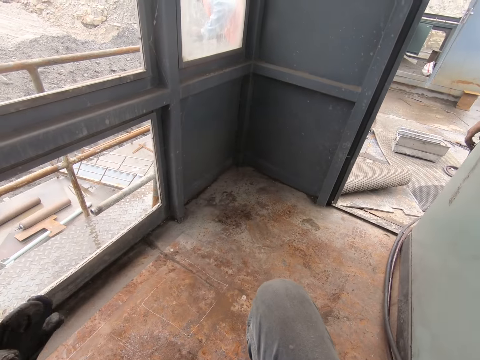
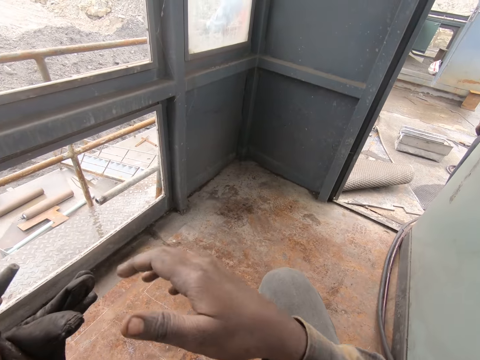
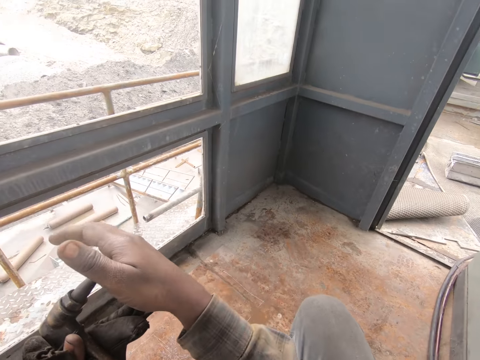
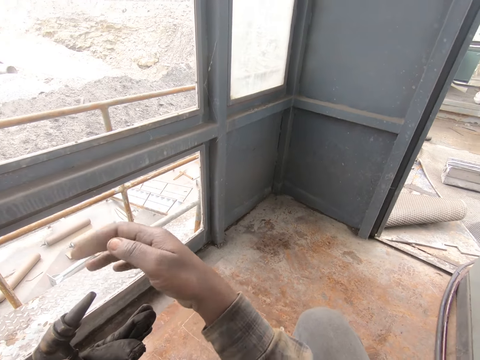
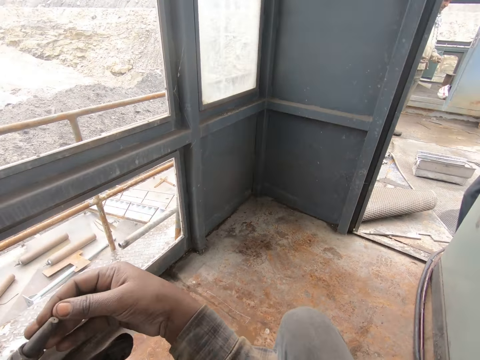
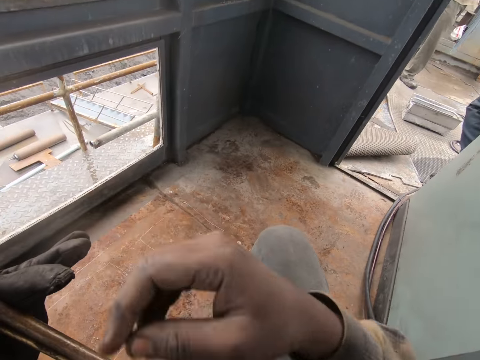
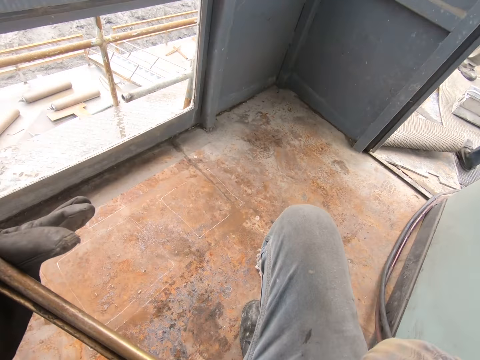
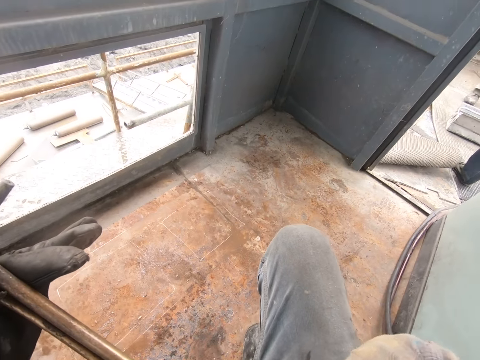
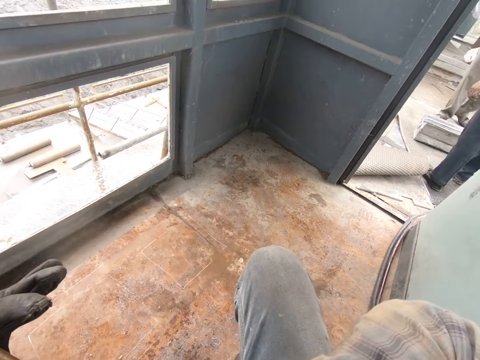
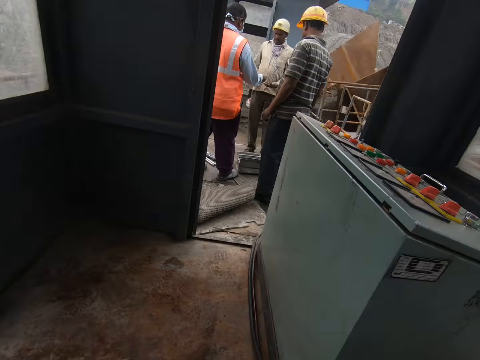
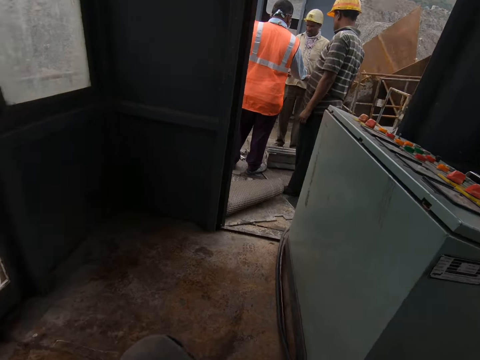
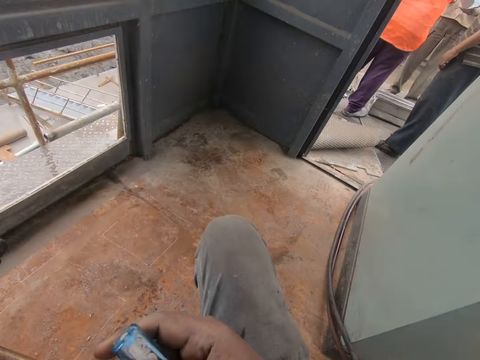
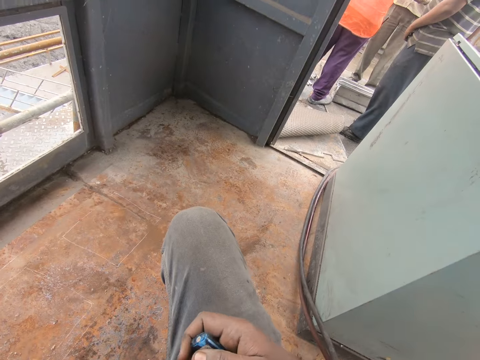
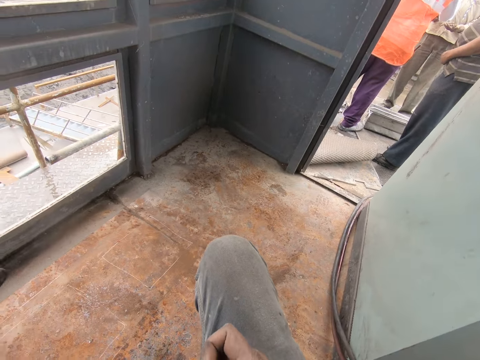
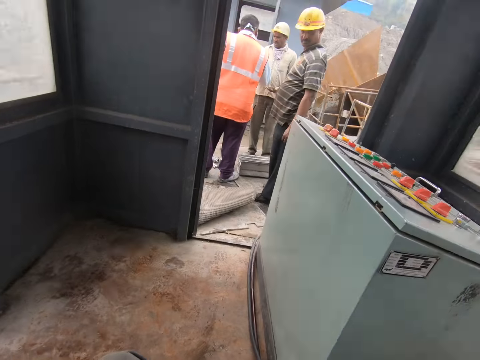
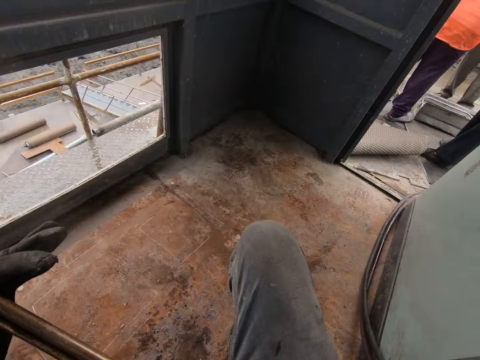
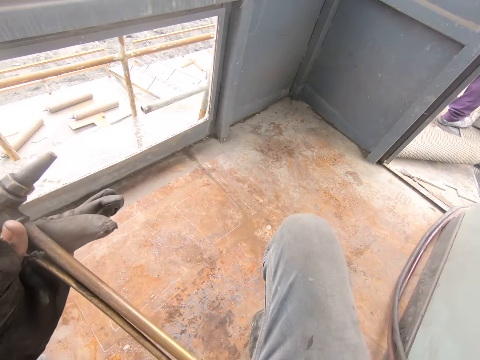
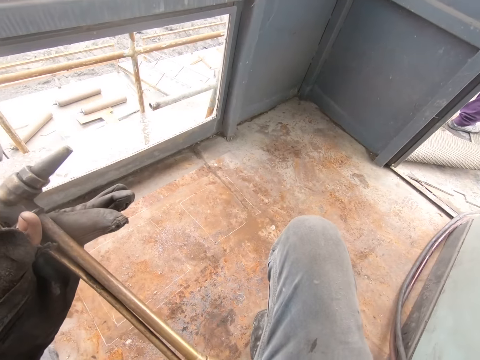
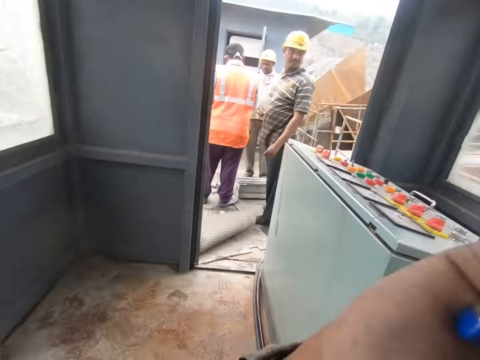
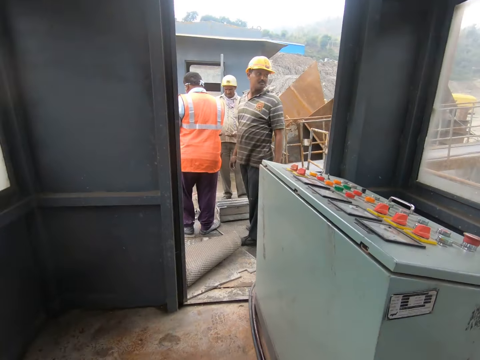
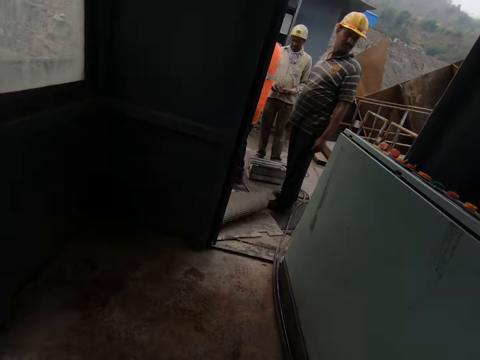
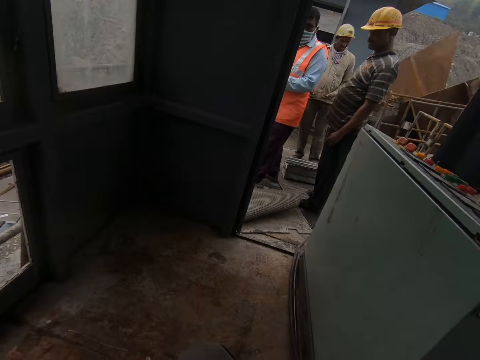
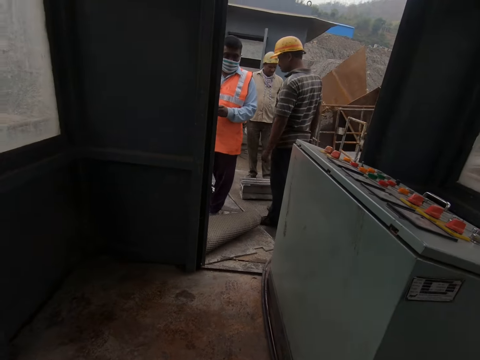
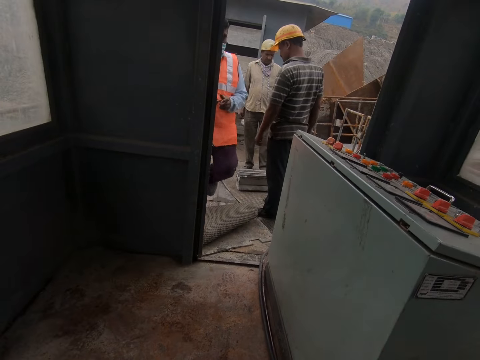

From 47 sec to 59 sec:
The camera wearer tests the machine.

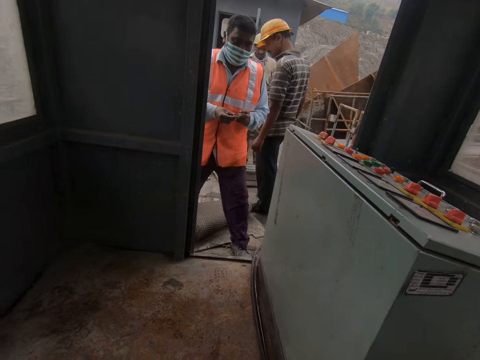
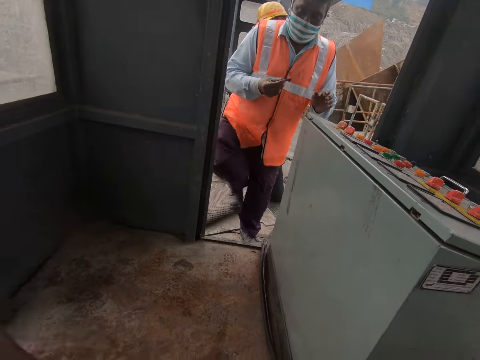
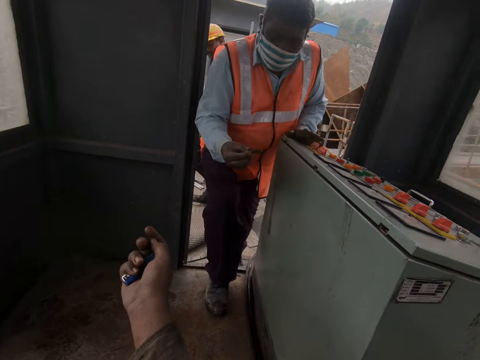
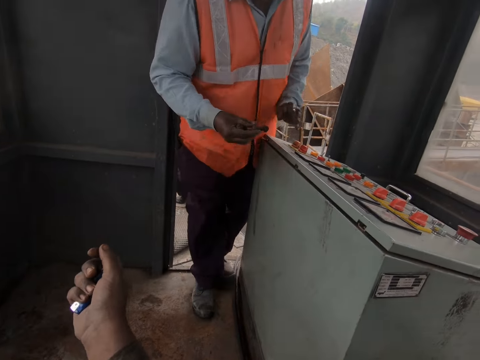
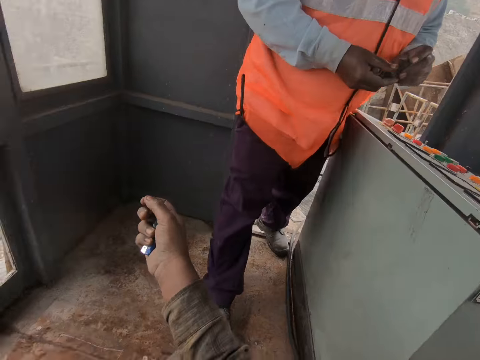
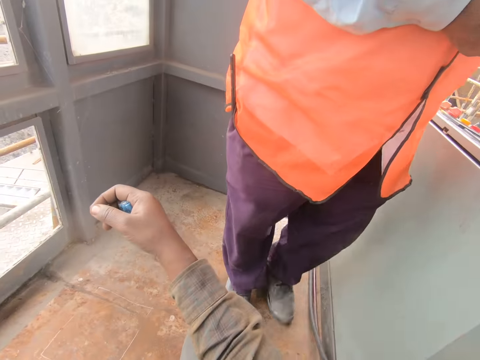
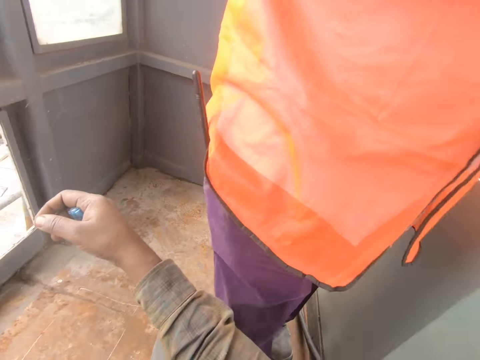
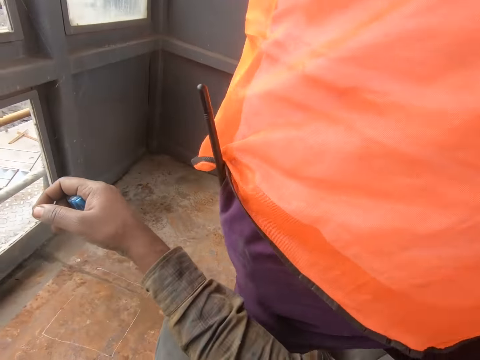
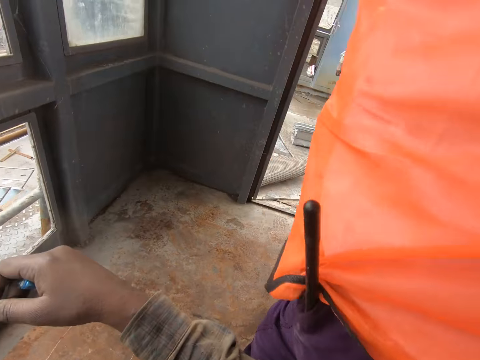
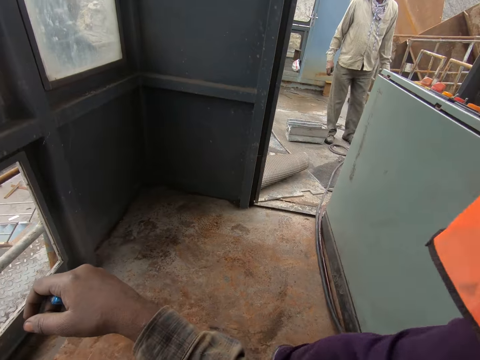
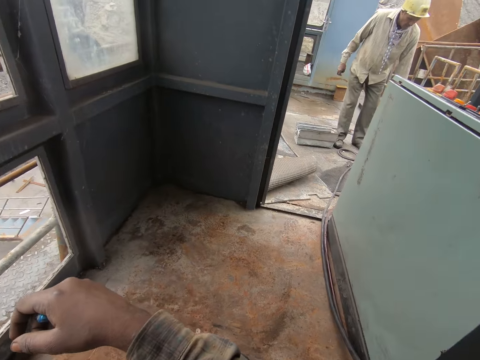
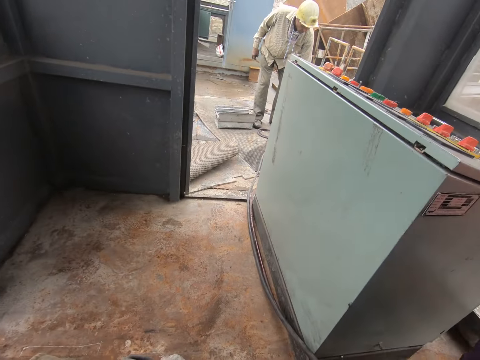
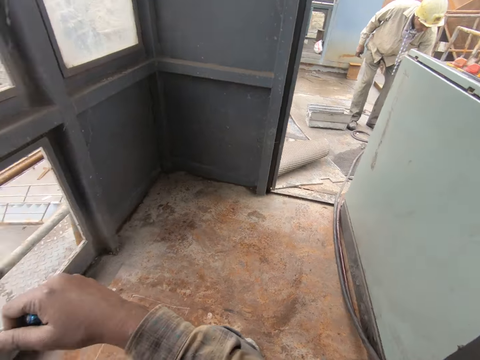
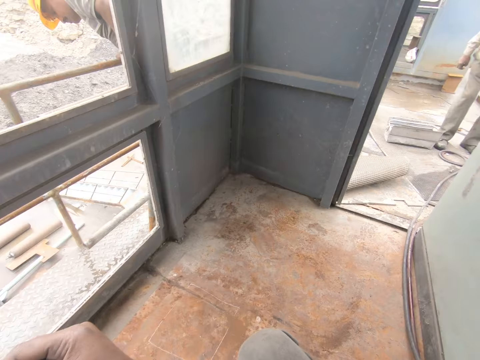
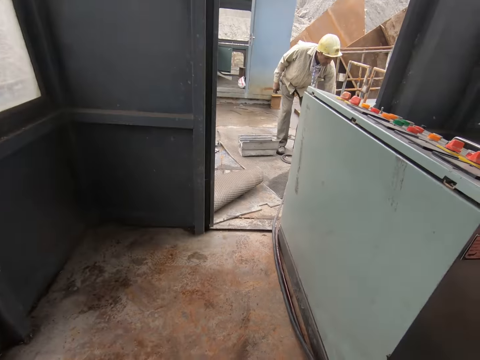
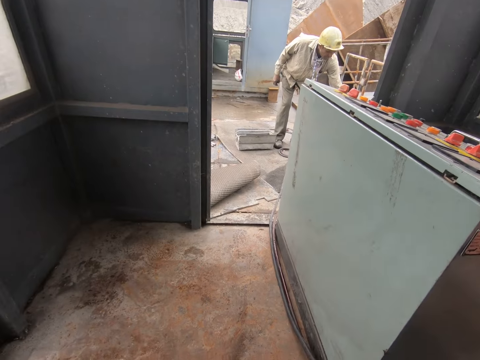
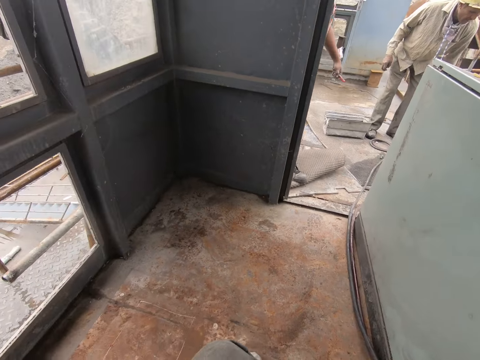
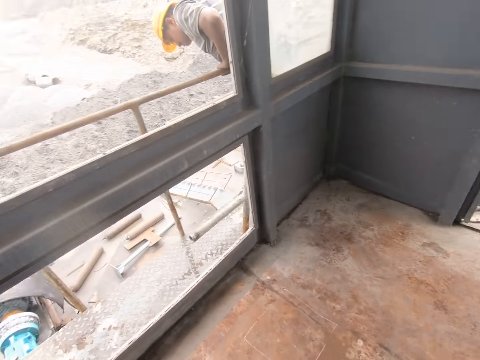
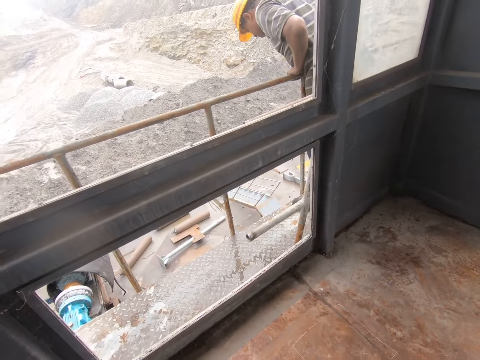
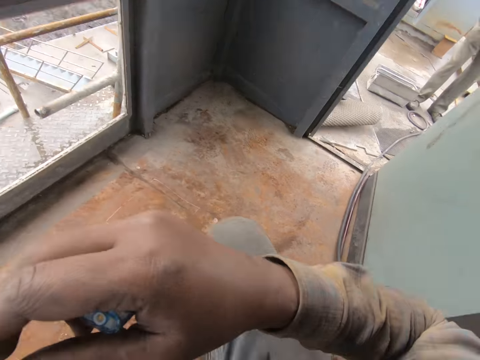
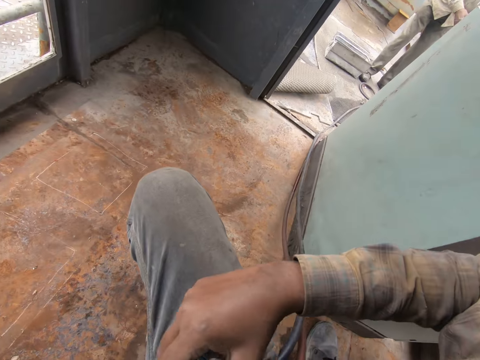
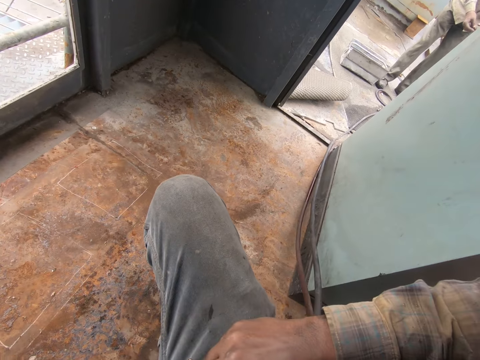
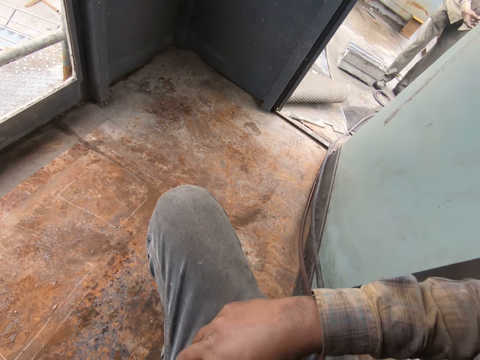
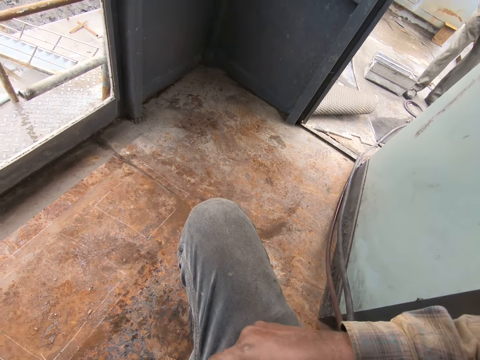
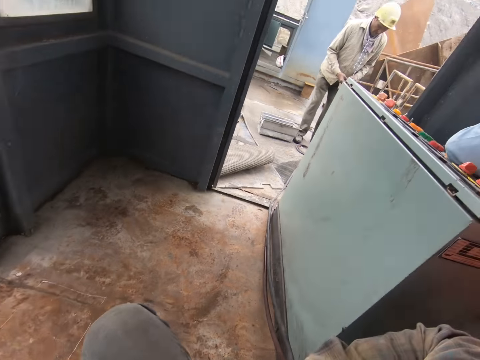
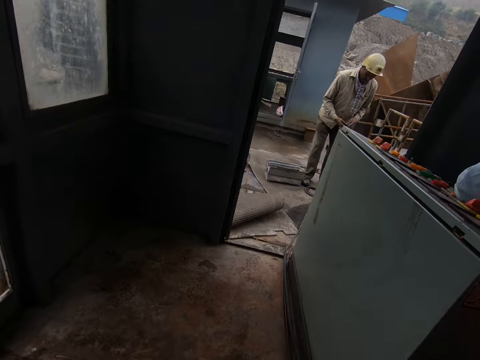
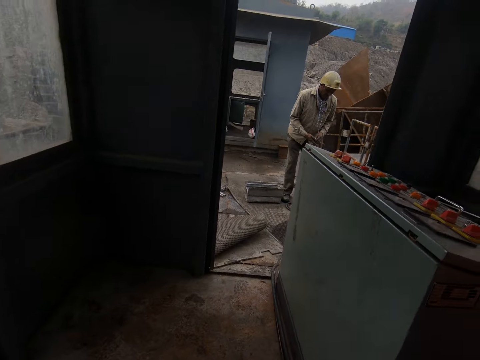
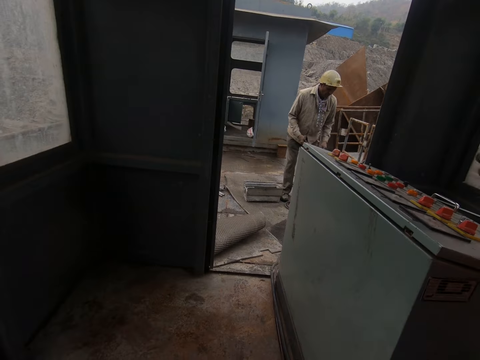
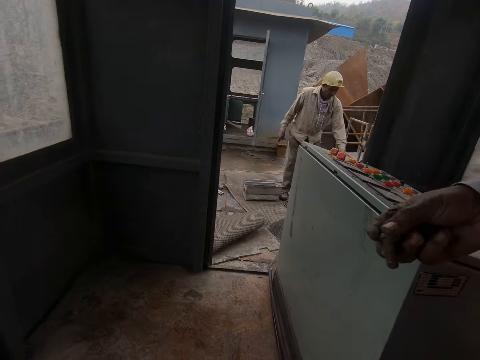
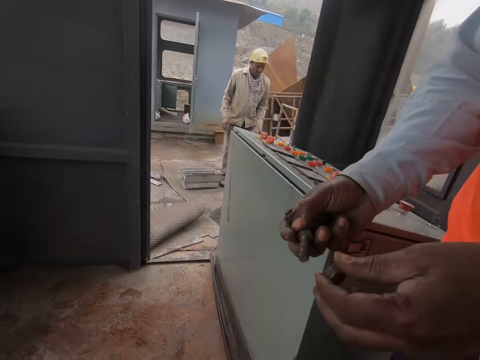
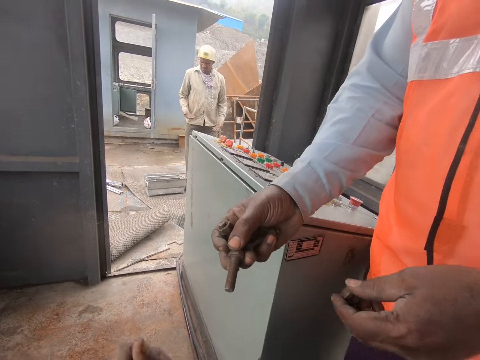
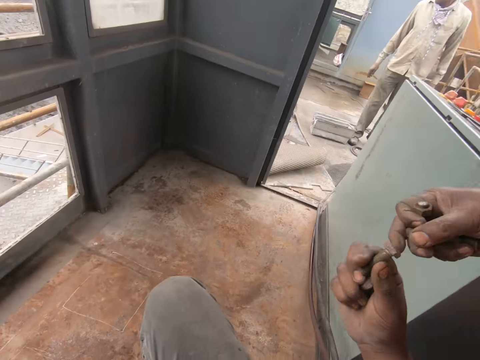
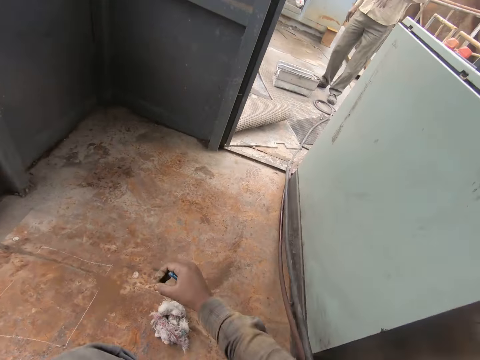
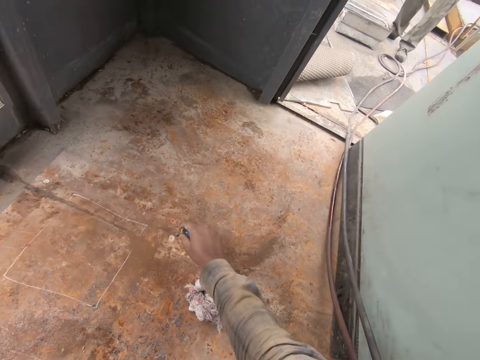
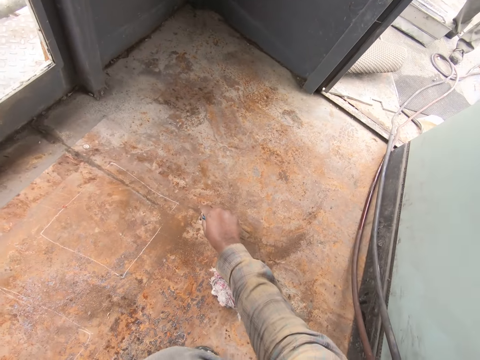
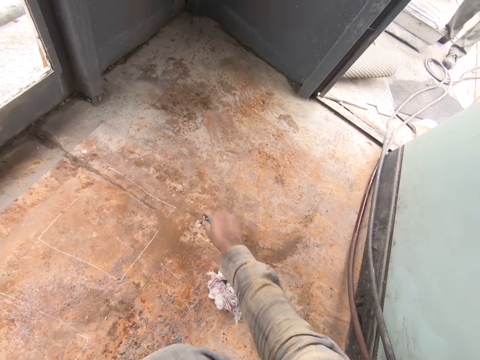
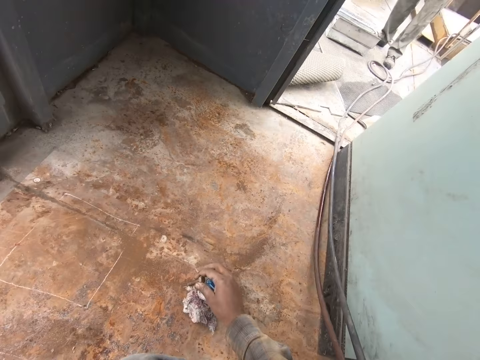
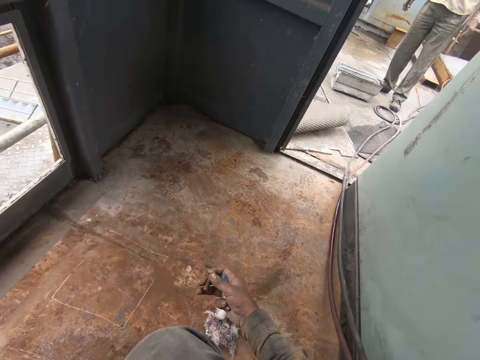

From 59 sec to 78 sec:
The camera wearer interacts with a person. They take something from the machine. The person shows the camera wearer the metal and bolt. The camera wearer takes the metal from the person. The person gives out the metal. The camera wearer takes something from the floor.
